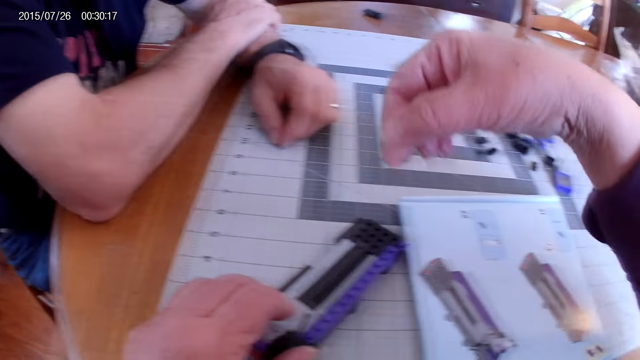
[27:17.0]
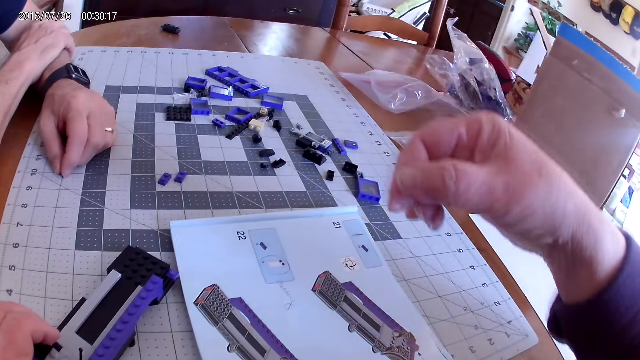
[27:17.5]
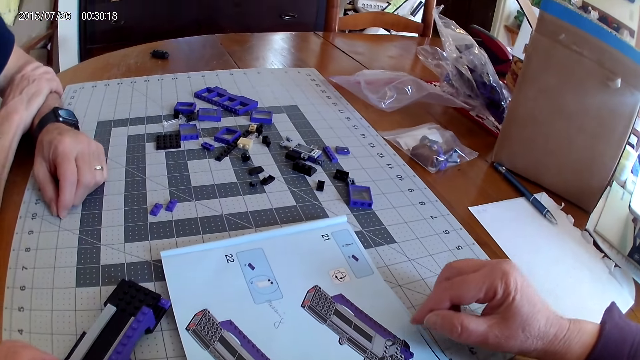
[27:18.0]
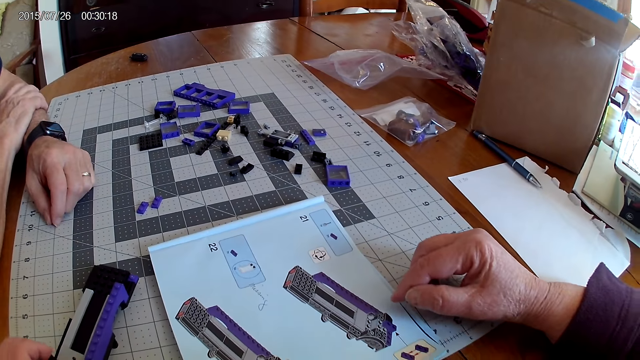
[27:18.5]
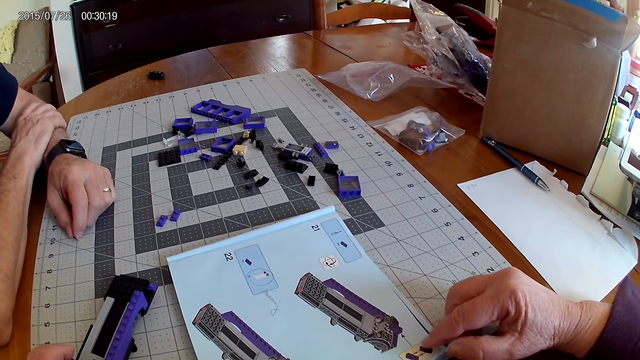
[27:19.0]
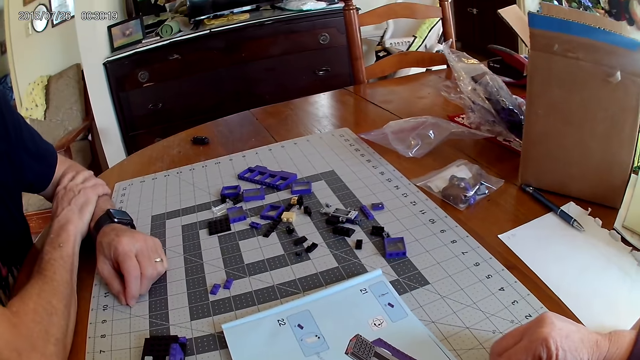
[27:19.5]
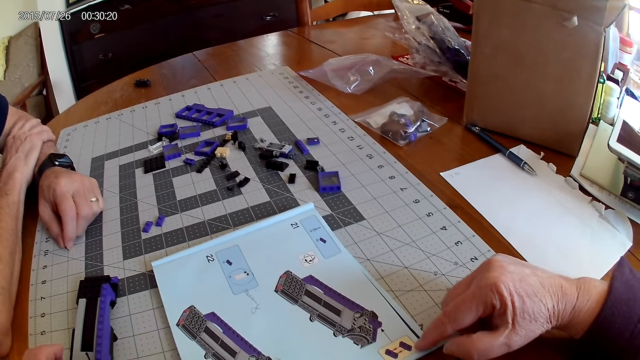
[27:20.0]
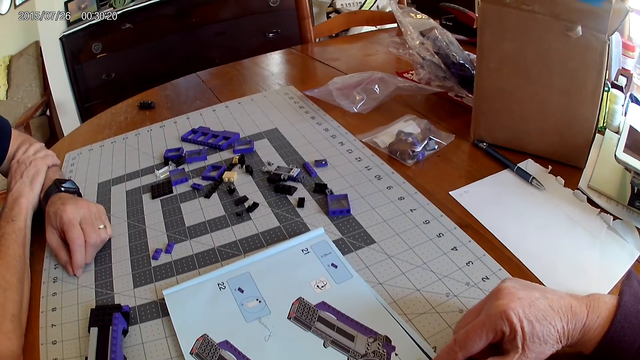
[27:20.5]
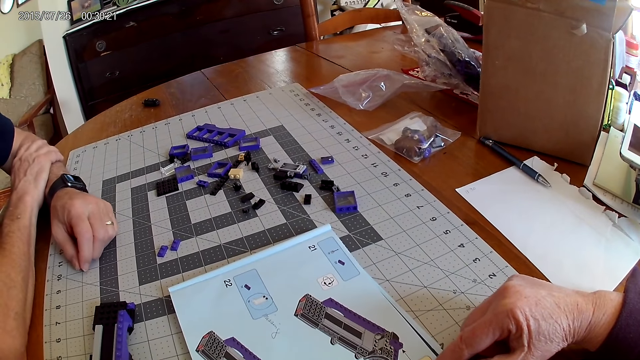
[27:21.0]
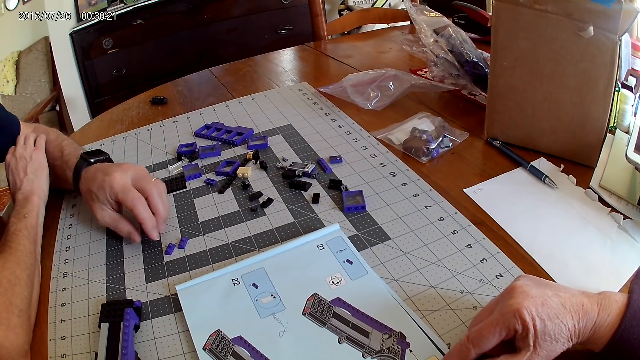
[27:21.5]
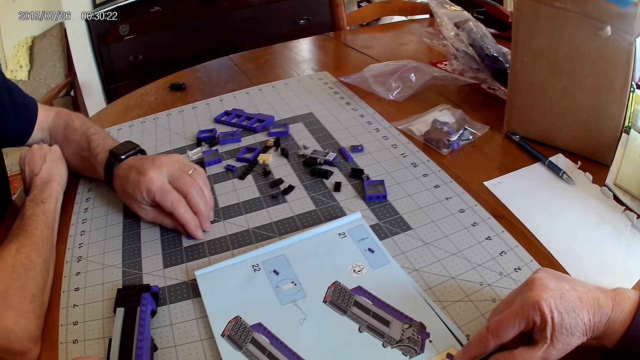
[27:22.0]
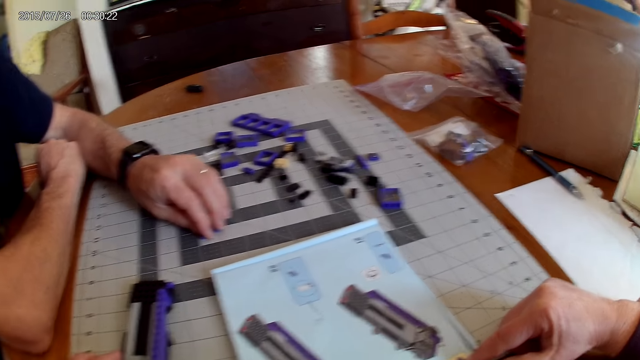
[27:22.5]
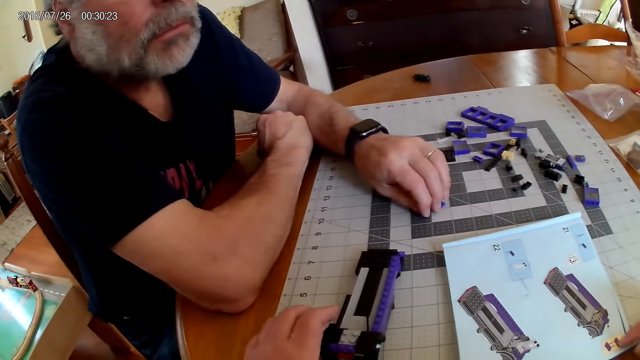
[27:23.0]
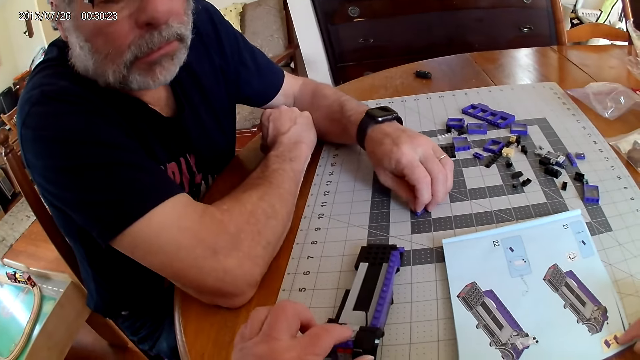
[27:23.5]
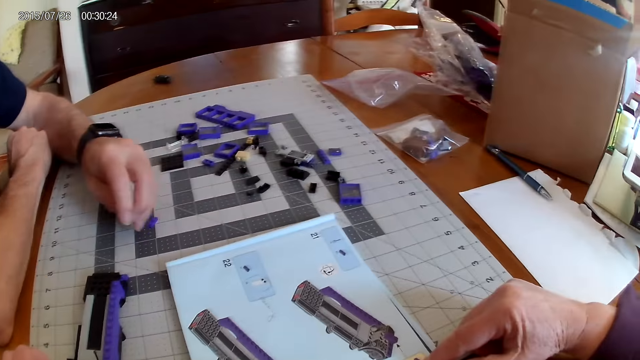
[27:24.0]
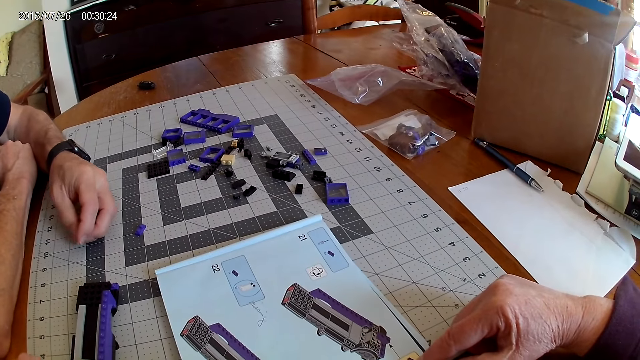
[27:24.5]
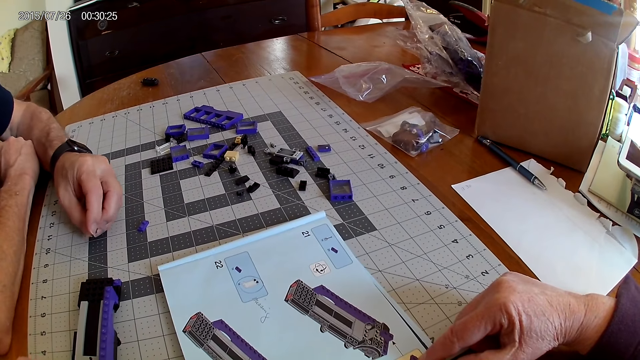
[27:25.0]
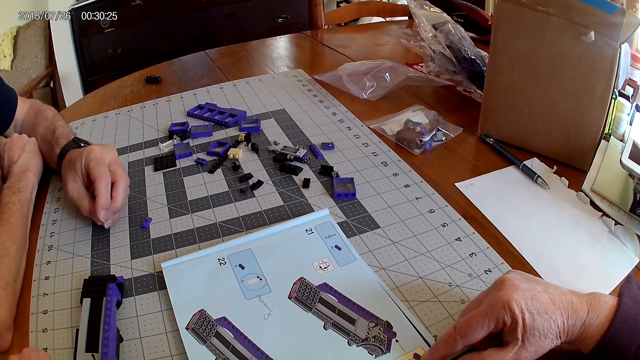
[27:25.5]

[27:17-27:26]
The camera wearer checks the device design from the catalogue or instructional manual book.

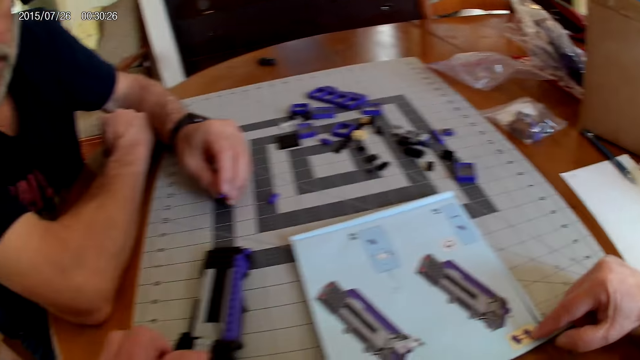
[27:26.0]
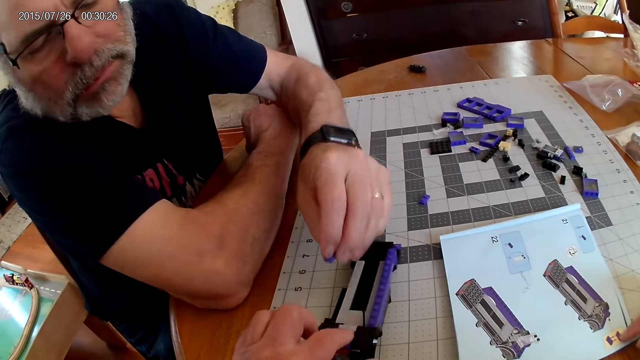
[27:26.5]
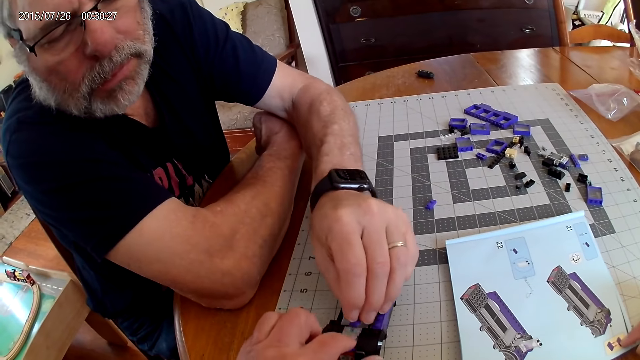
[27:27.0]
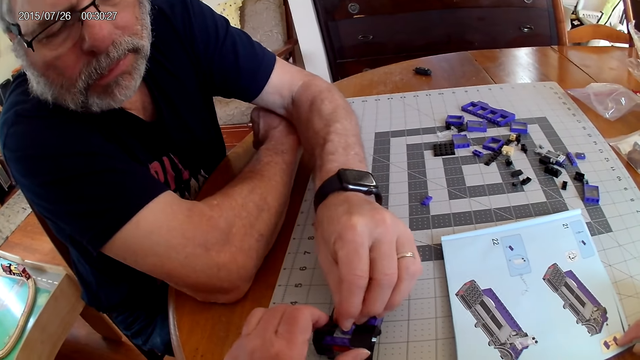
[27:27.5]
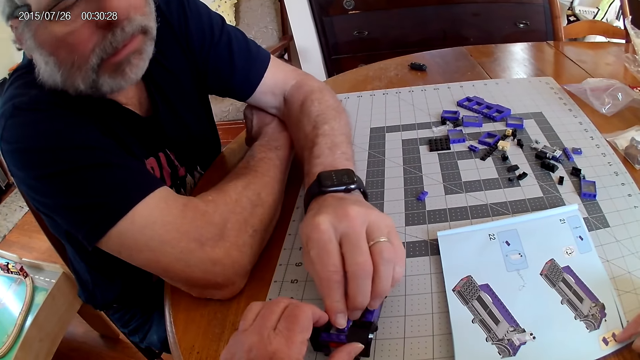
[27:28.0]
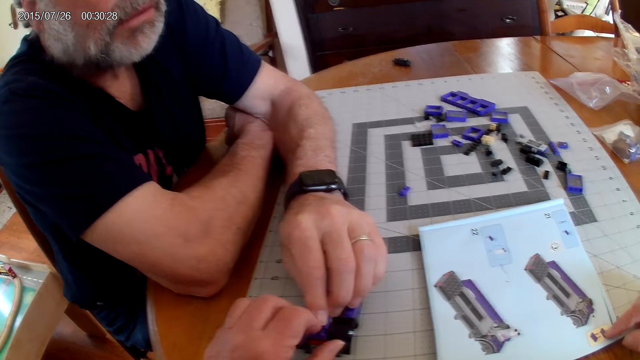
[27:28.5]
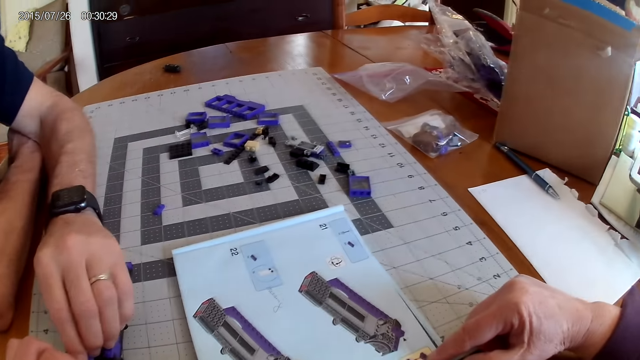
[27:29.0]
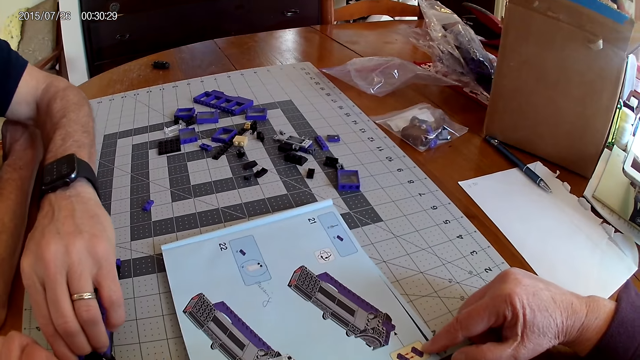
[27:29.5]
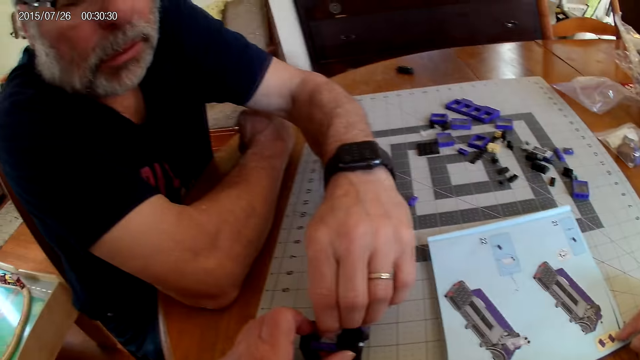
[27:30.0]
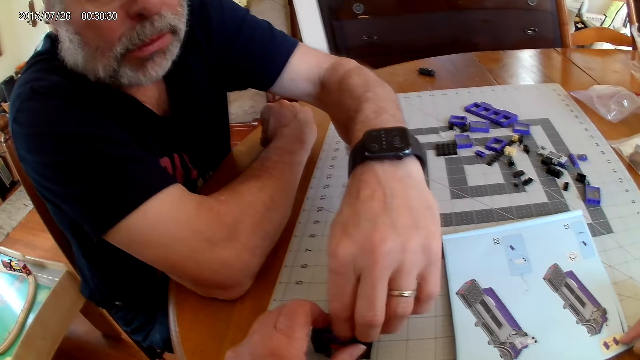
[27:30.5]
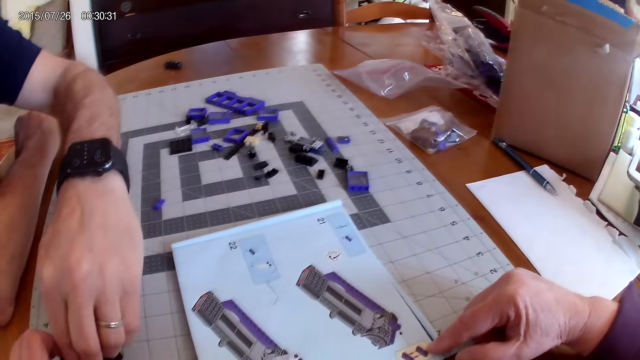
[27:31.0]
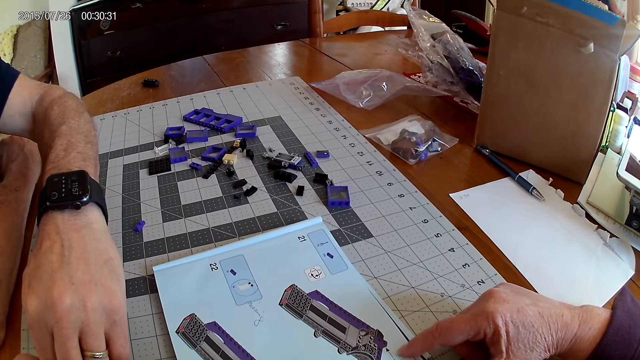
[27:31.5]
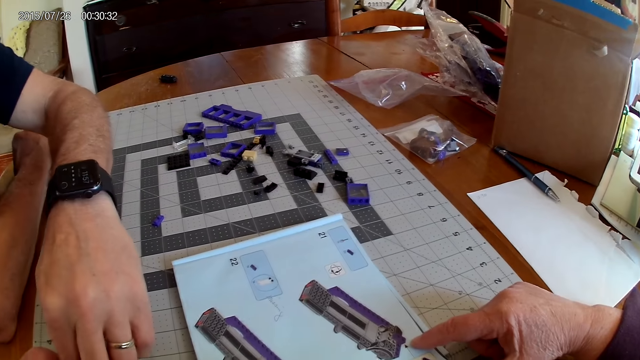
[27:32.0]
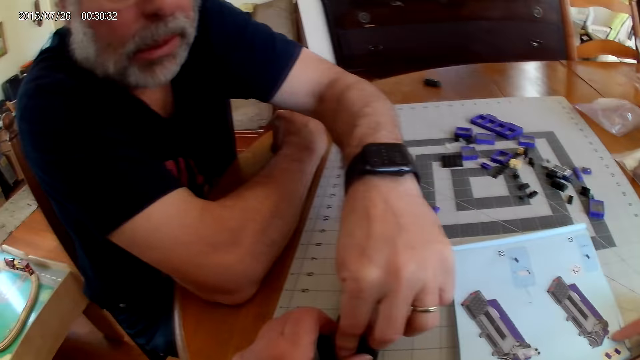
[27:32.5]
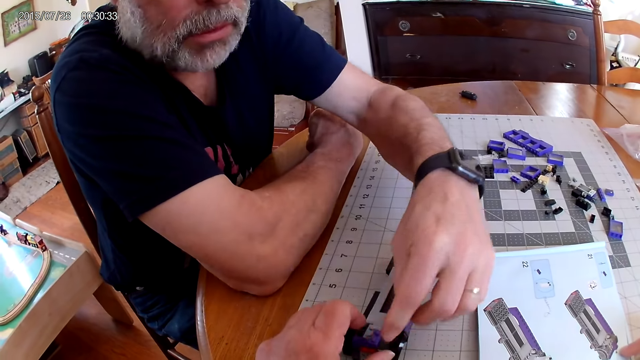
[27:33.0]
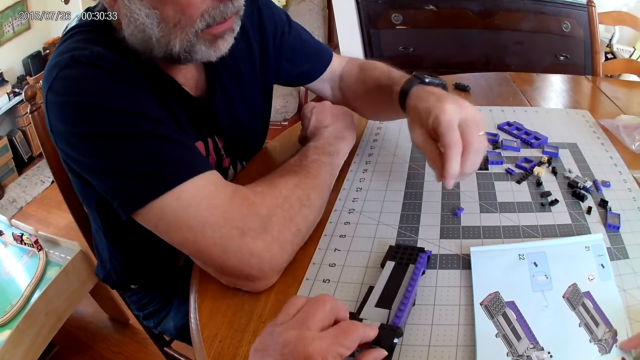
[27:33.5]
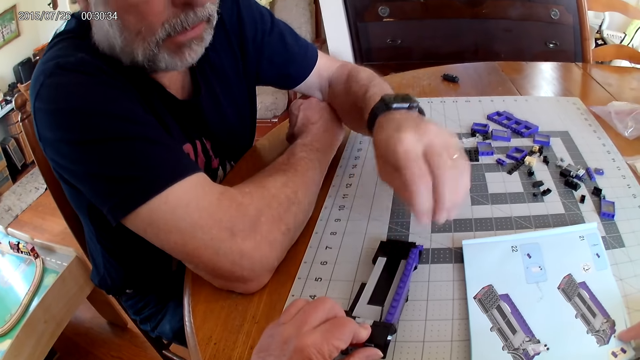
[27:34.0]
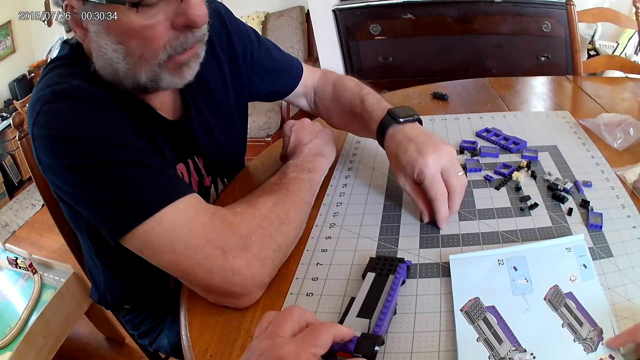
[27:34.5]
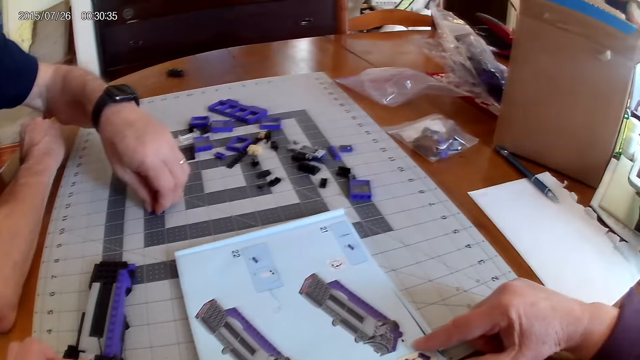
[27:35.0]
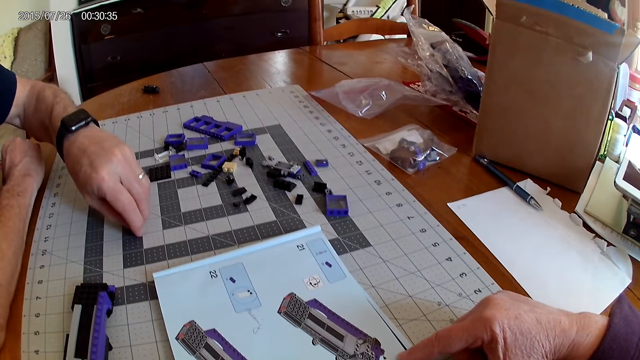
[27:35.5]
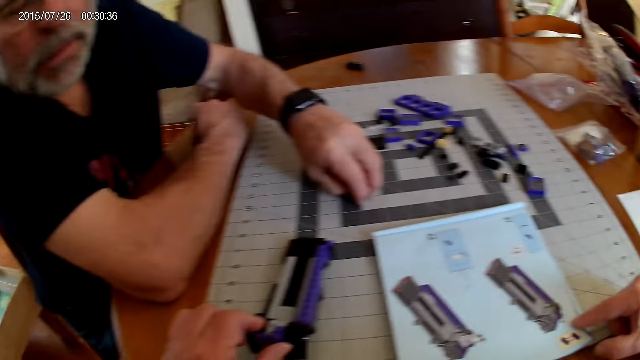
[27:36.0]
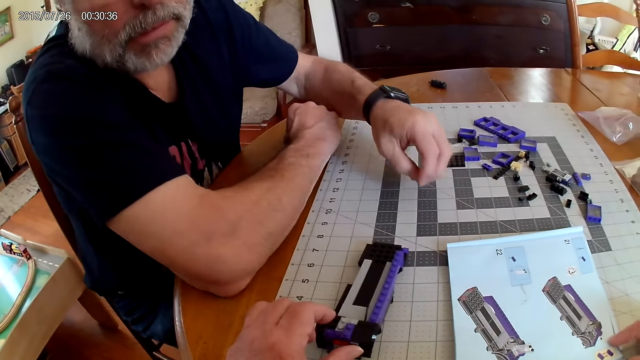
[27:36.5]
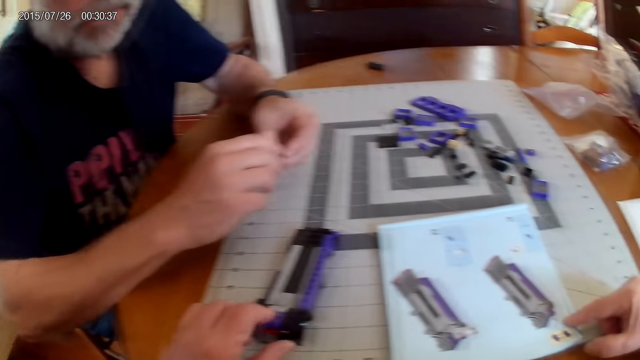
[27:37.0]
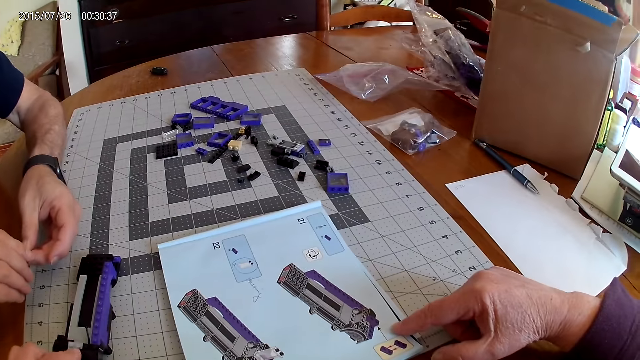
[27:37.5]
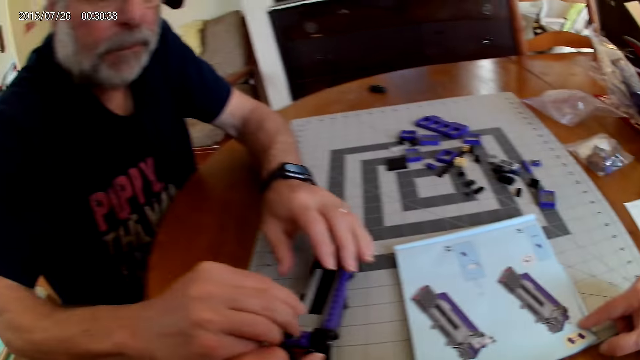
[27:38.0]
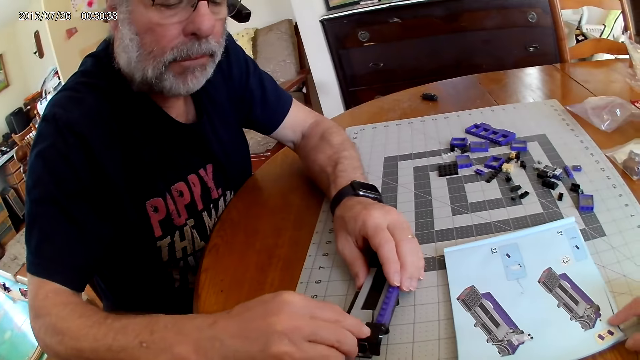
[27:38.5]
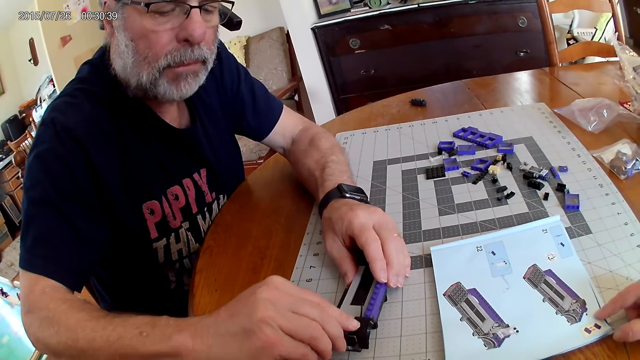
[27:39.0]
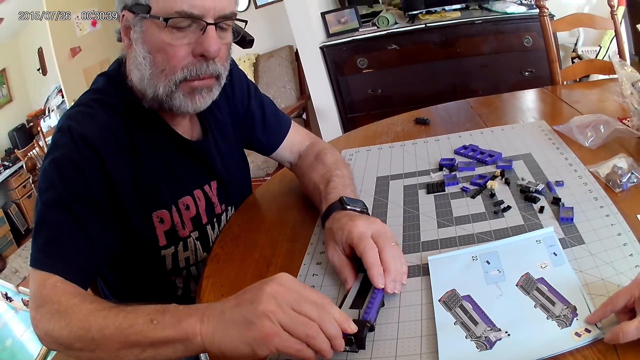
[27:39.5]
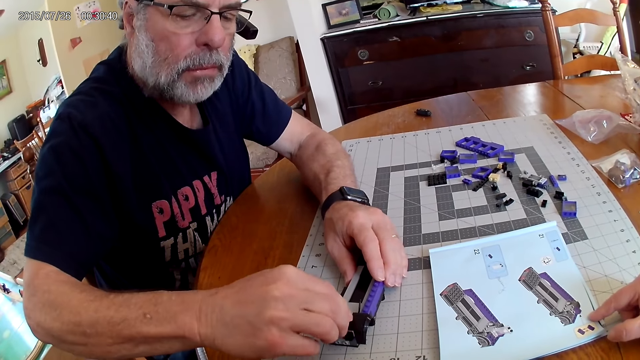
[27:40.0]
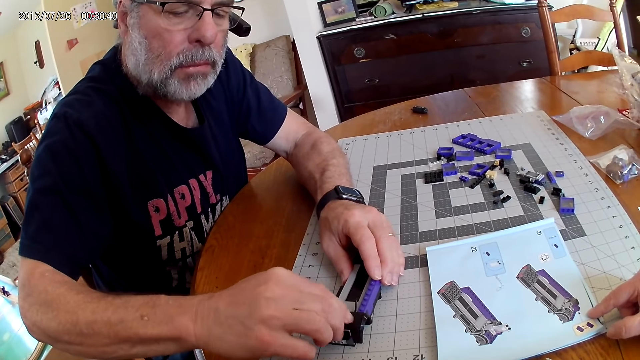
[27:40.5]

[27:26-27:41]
A man fixes the plastic model. The camera wearer looks at the instructional manual book. The man fixes the plastic model.
